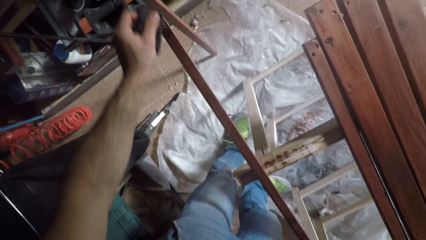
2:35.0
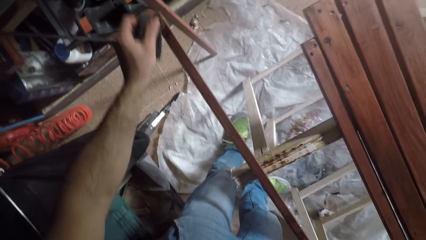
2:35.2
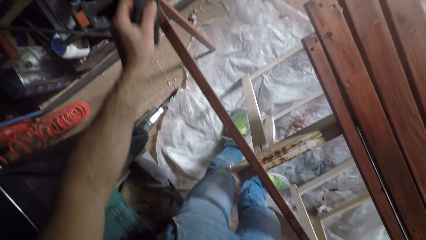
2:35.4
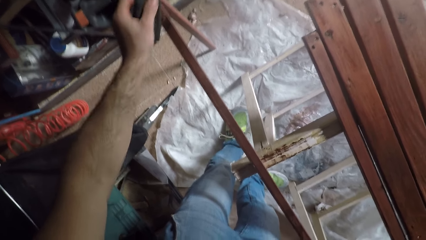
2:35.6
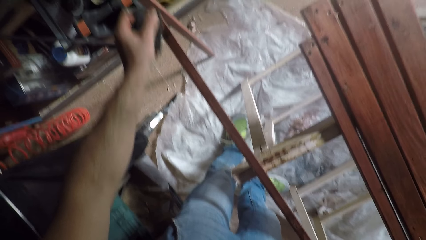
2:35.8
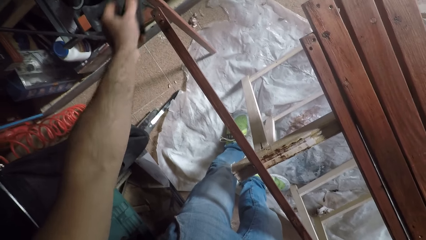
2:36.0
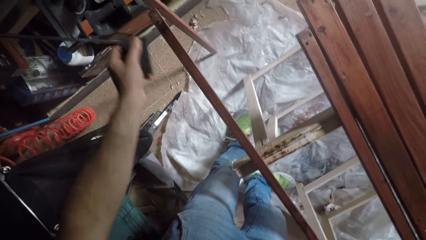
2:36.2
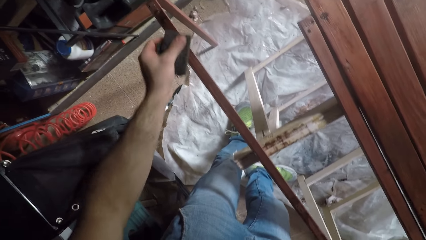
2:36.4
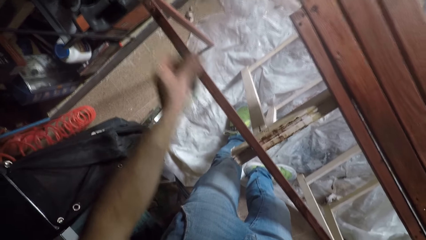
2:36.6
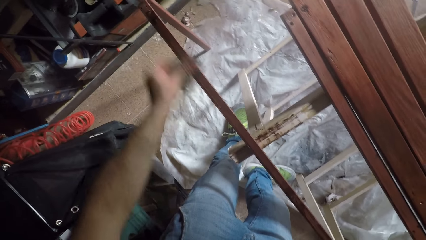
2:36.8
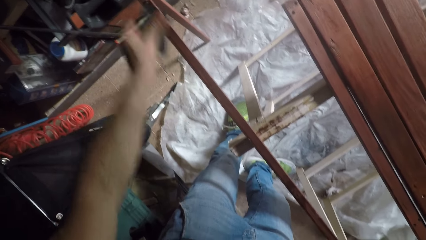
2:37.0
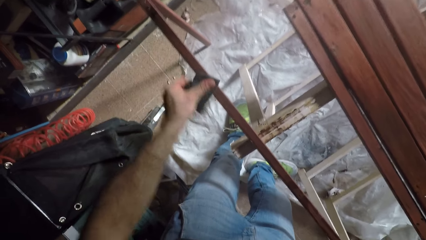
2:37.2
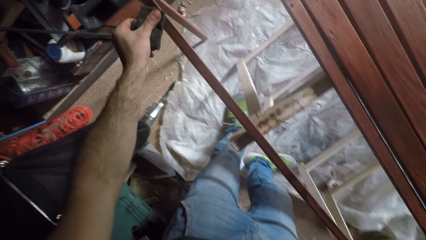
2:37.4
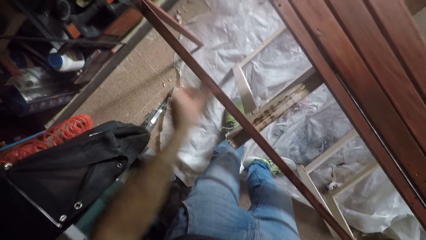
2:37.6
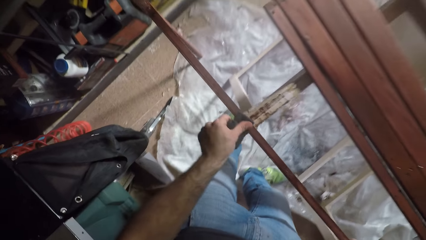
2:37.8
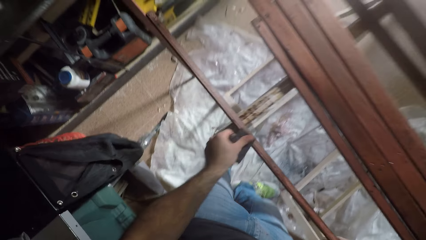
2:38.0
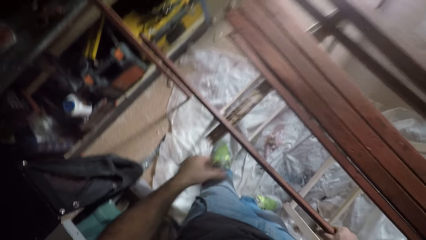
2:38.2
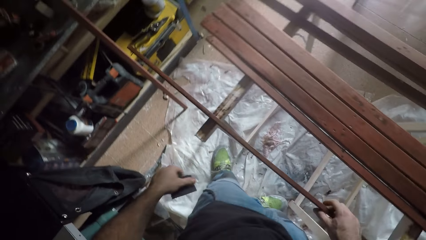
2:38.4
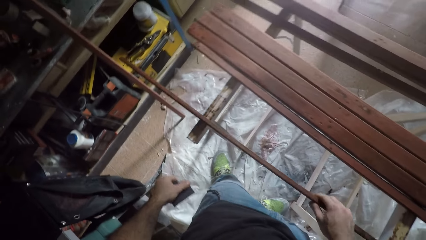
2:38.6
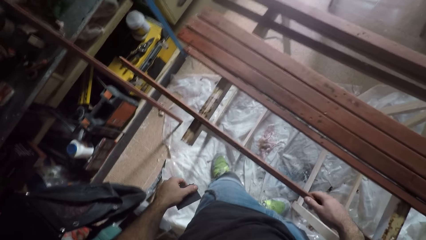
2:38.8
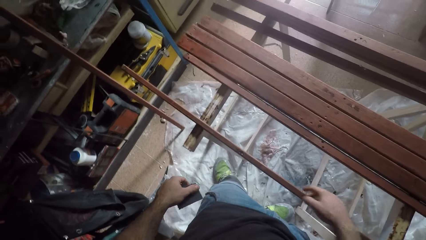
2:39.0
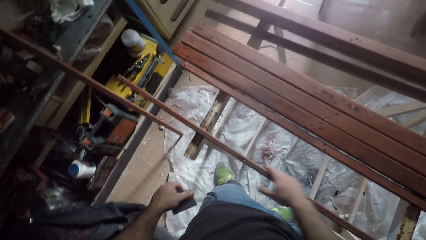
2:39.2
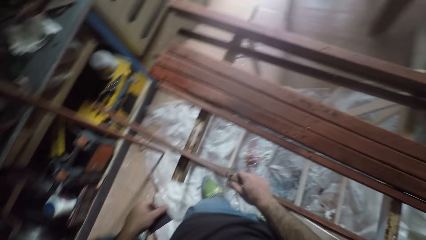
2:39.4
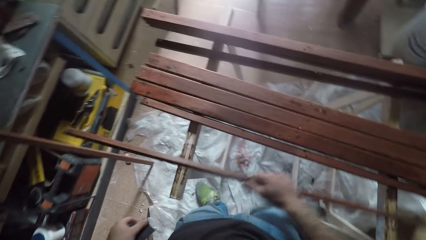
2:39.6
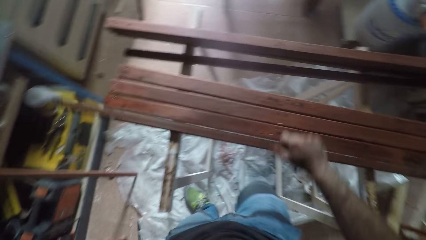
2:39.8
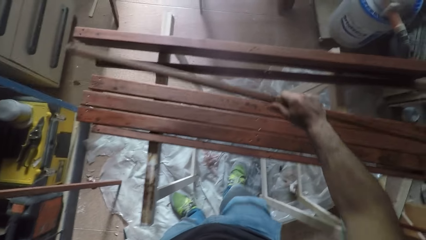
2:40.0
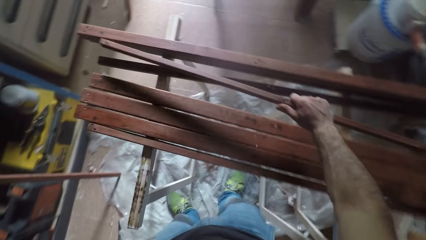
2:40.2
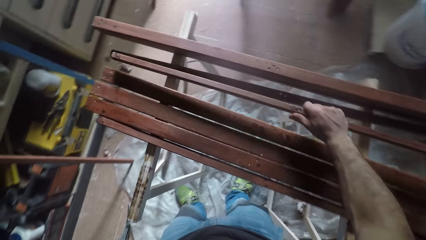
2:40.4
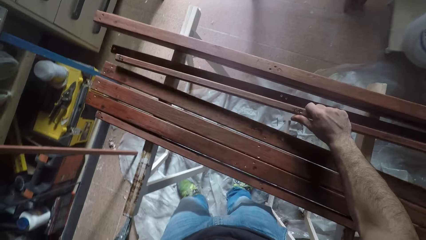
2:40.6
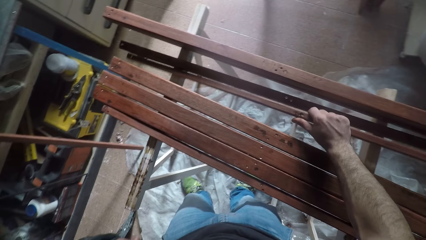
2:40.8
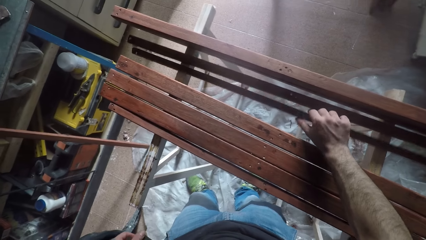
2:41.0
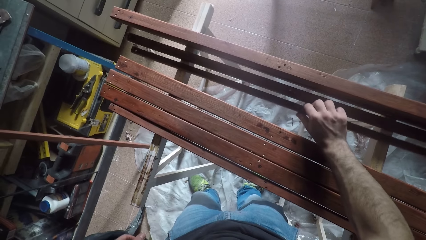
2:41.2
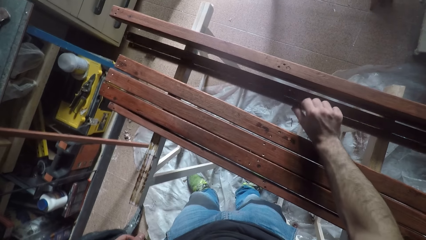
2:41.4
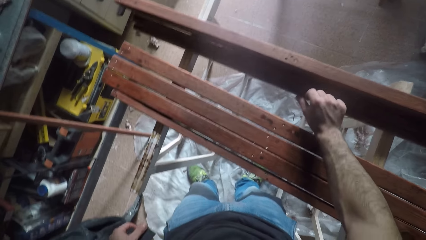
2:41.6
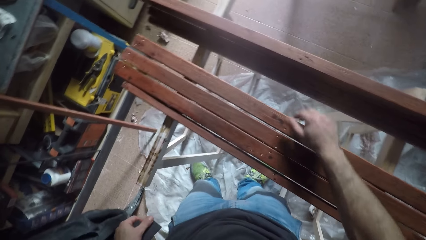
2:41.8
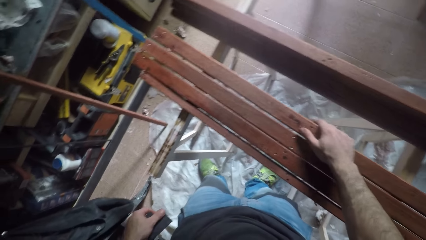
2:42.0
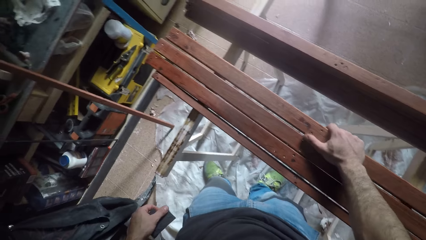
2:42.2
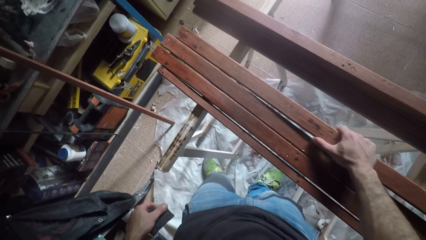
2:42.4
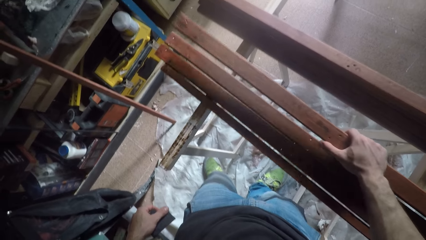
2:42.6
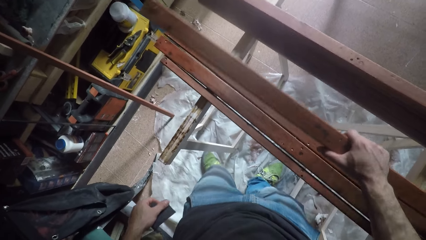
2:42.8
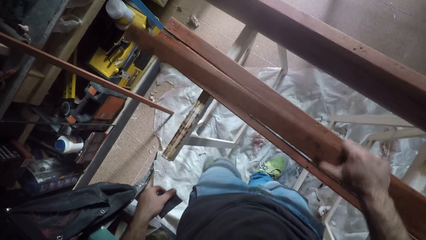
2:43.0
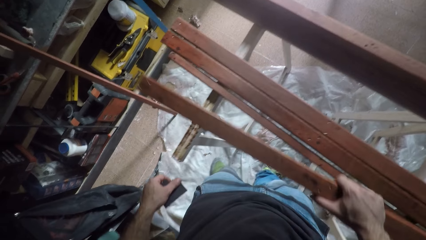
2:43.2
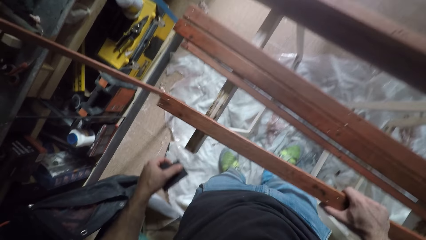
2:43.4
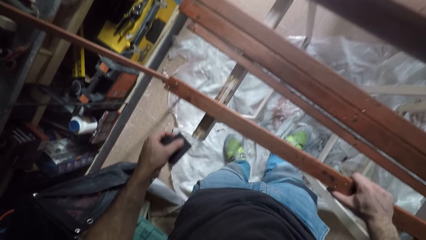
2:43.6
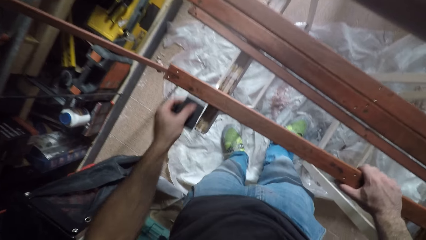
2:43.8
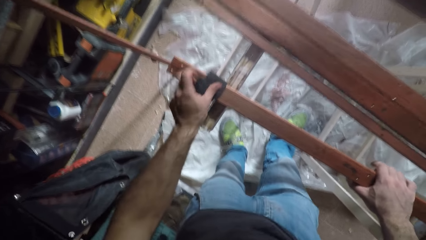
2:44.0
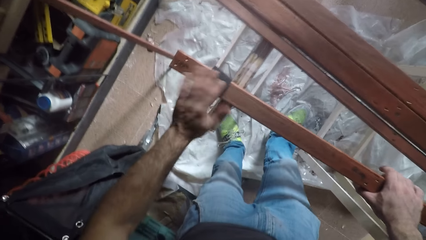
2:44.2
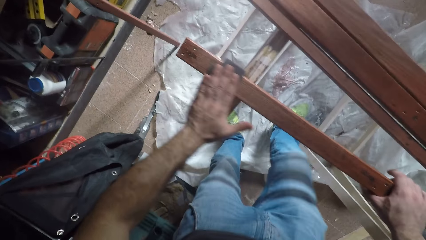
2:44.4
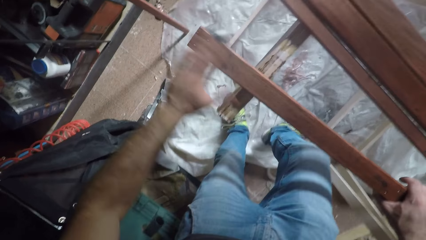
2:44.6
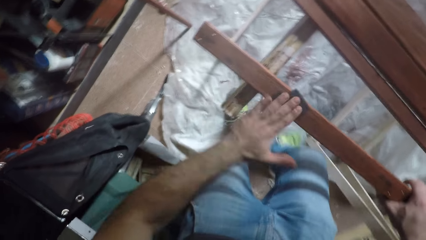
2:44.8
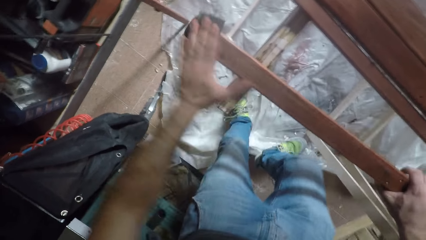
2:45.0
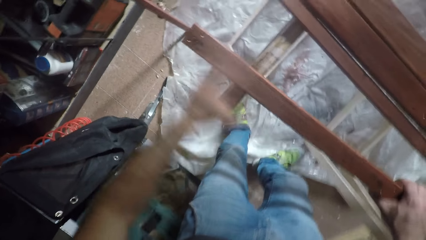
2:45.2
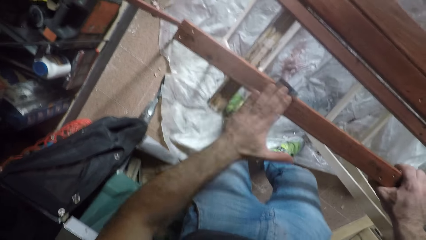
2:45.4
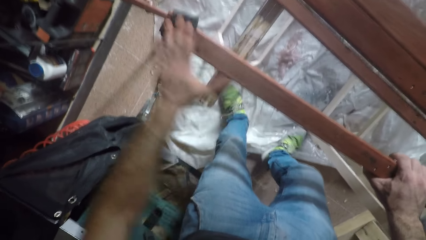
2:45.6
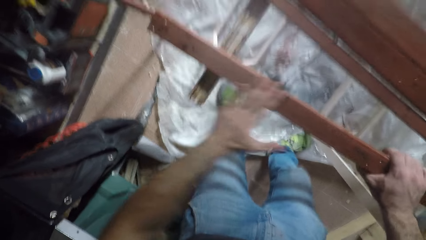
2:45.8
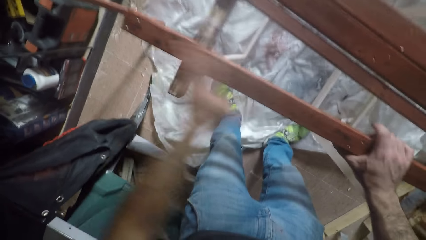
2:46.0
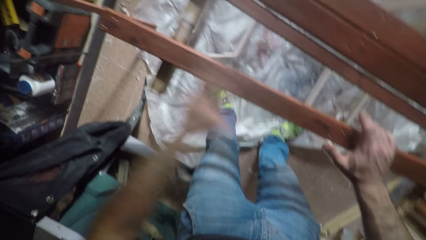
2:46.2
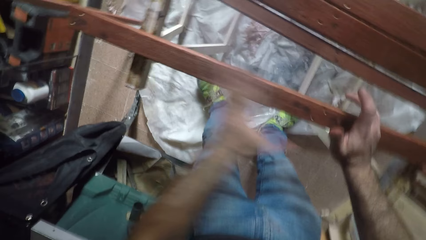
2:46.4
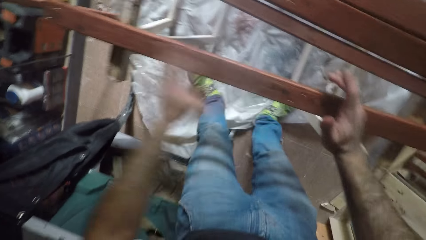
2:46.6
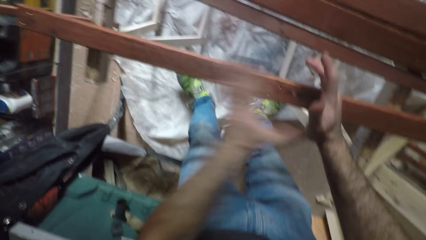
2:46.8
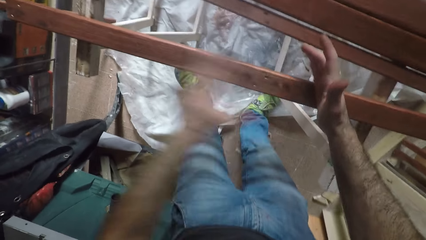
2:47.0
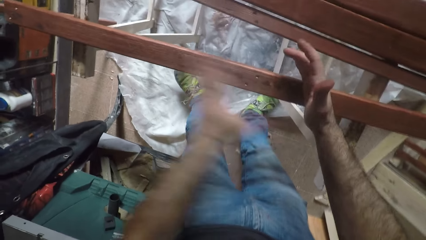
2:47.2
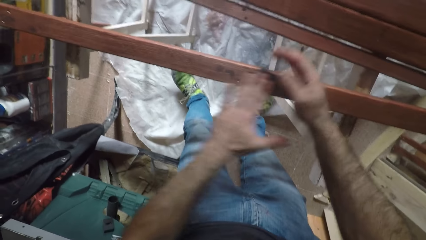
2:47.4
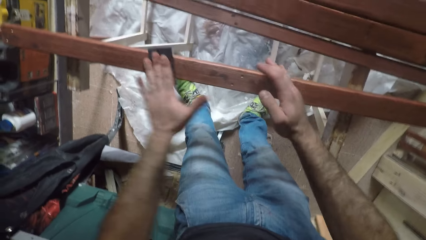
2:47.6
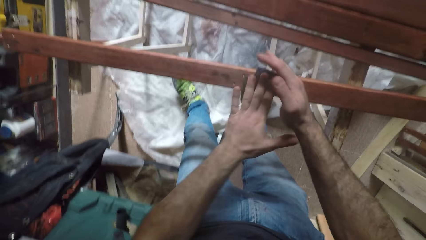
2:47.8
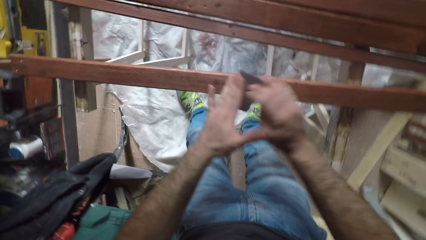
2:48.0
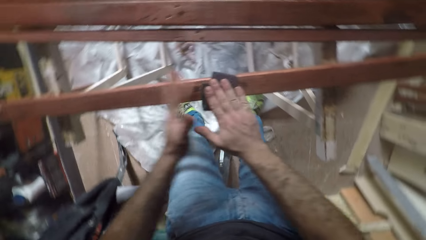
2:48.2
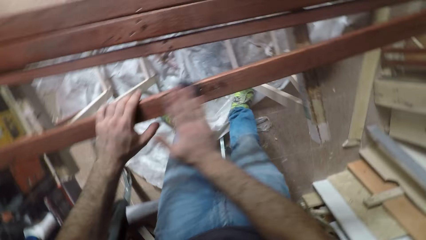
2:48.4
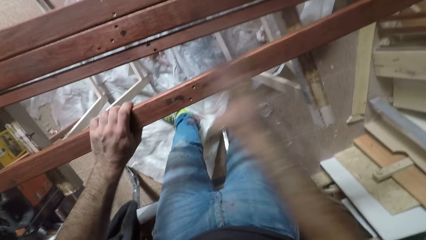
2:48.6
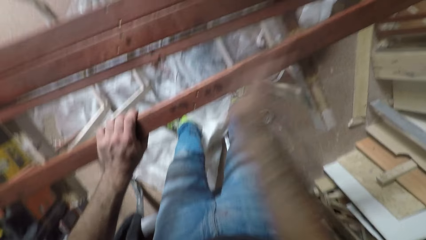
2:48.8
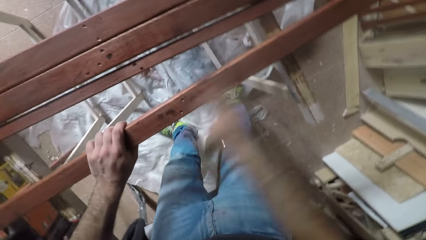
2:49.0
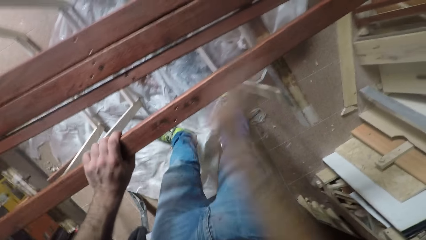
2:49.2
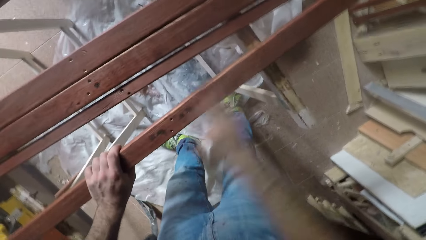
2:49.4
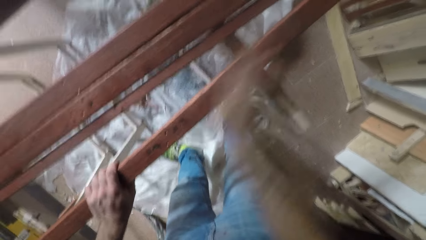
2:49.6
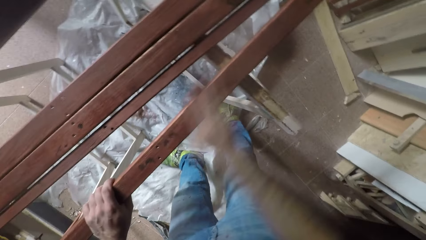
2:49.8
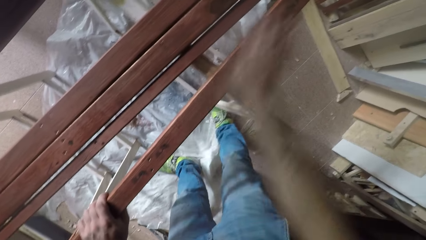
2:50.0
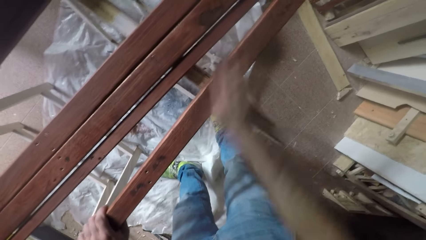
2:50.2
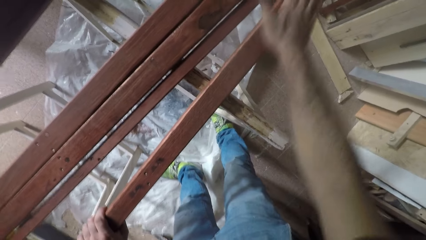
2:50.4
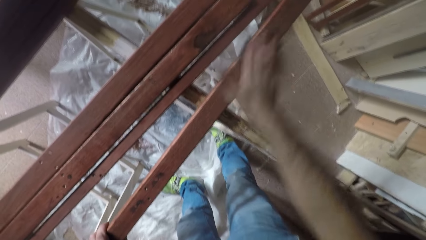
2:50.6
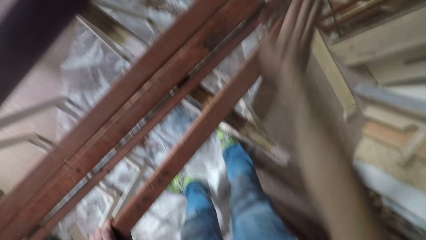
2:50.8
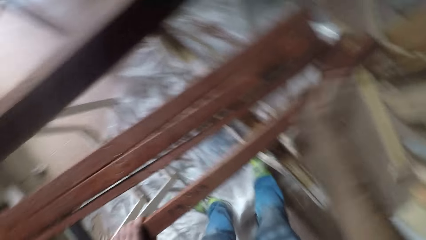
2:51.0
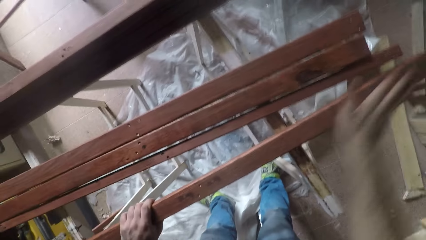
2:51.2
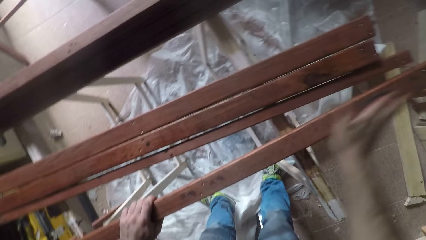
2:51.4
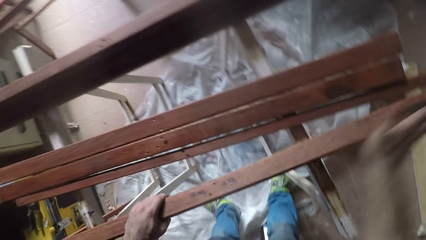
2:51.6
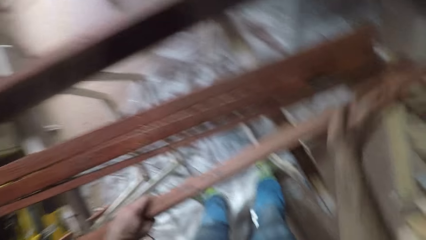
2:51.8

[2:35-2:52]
The camera wearer stops to sandpaper the rod or wood. They roll the rod on the sawhorse. They pick up the rod and place the rod at the far end of the sawhorse. They pick up another rod from the sawhorse and place the rod on the edge of the sawhorse closer to them. They sandpaper the rod. They scrub the wood with the sandpaper.
